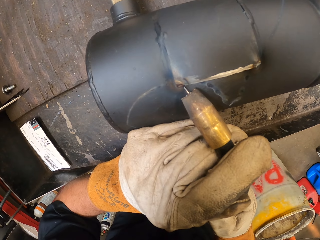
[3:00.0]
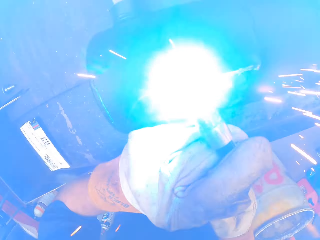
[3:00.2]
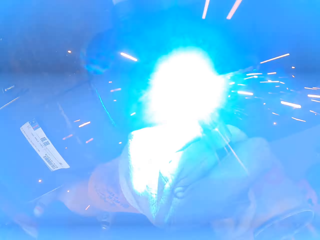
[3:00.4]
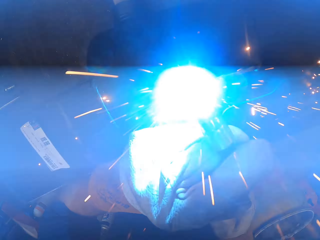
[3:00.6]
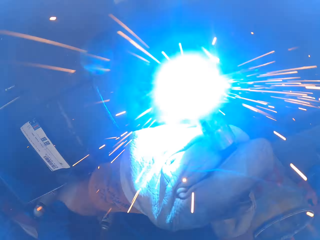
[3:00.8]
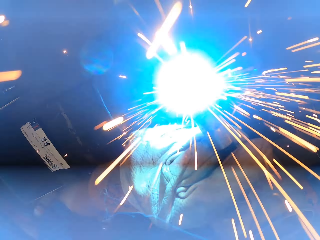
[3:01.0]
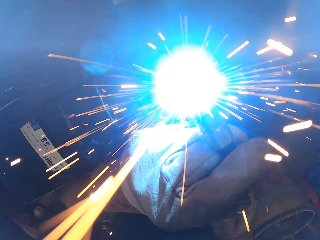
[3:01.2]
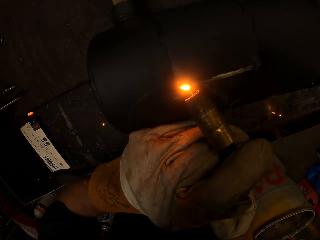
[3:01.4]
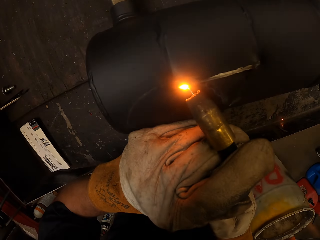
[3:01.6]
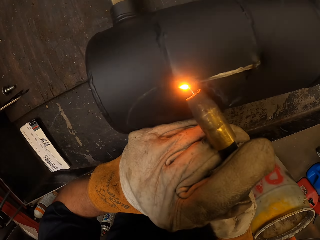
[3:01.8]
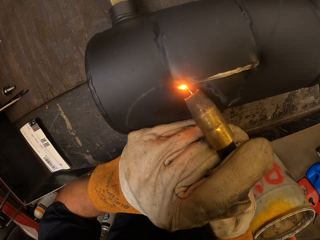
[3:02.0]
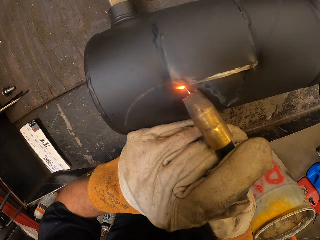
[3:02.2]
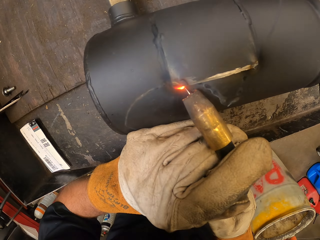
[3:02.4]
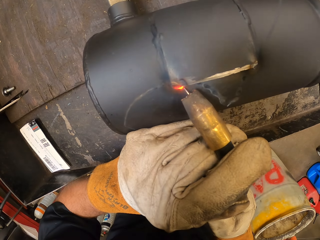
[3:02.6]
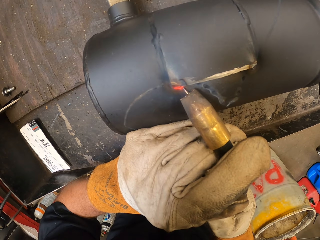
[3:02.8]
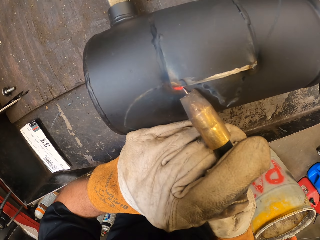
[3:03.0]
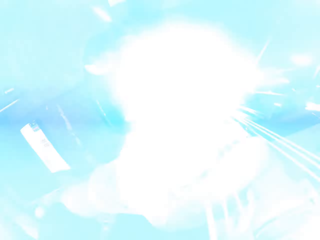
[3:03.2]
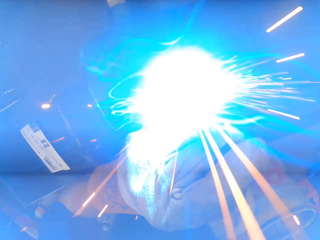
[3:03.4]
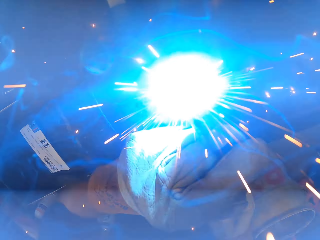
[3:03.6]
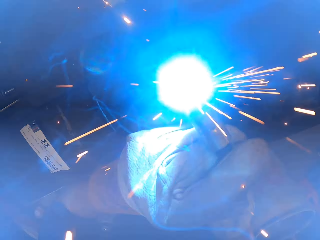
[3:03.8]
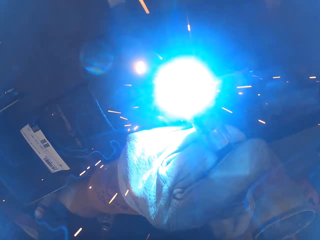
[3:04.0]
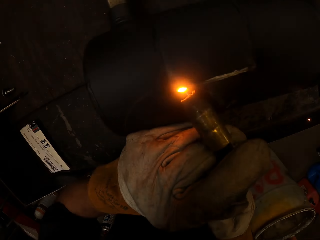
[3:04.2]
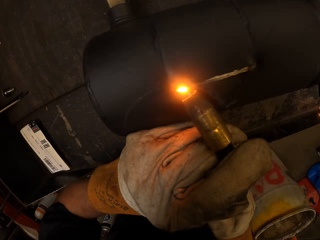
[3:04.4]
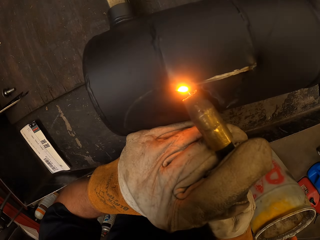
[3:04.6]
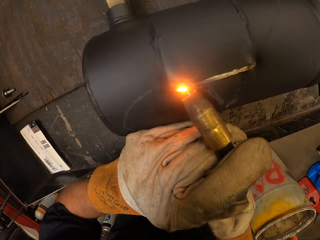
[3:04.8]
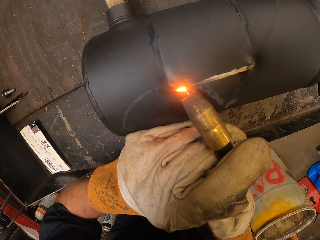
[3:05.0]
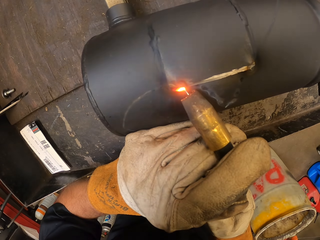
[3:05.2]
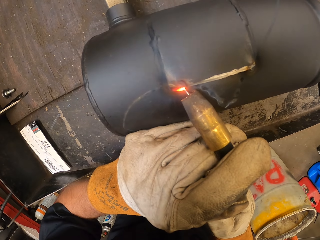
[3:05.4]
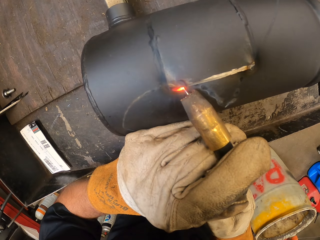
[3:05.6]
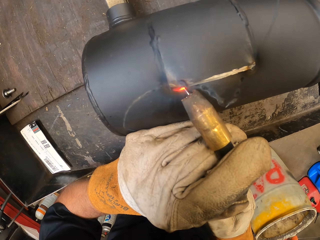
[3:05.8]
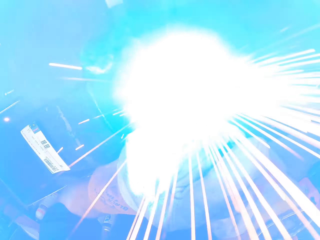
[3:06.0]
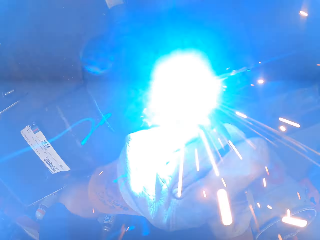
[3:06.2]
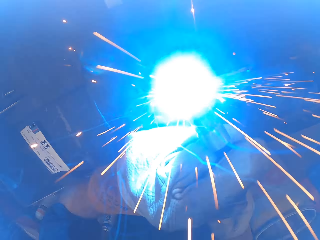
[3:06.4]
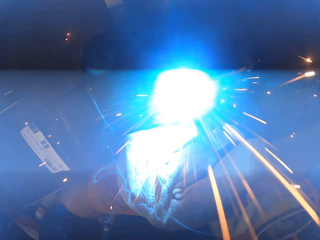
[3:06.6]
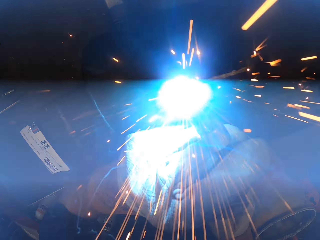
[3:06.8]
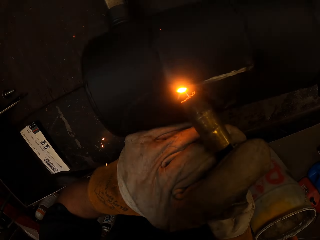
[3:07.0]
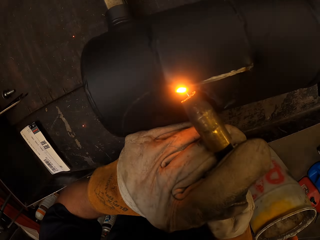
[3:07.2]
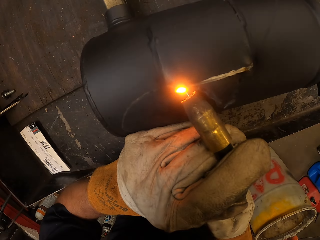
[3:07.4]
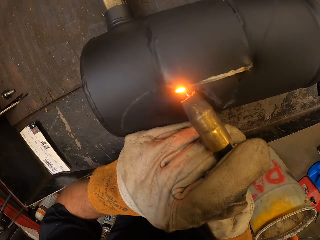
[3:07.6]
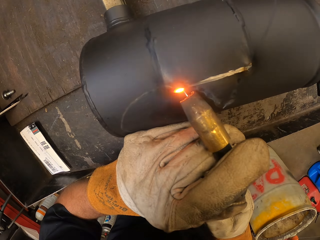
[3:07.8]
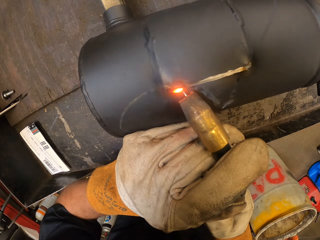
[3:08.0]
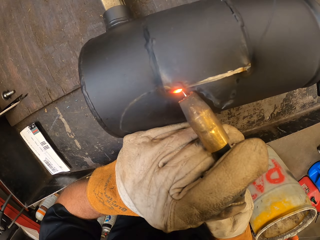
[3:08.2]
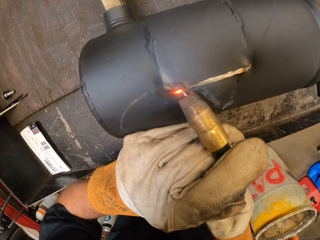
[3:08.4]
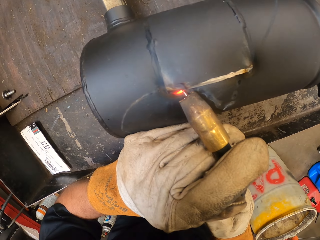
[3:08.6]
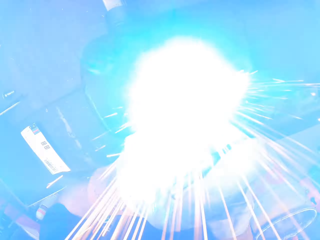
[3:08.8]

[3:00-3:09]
The camera wearer solders a metal.

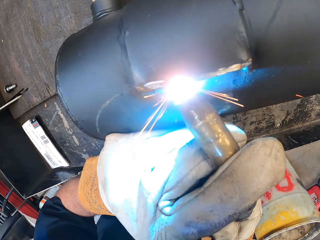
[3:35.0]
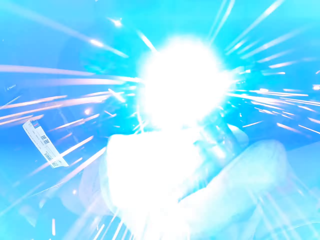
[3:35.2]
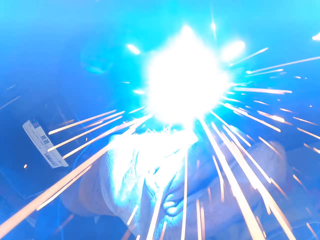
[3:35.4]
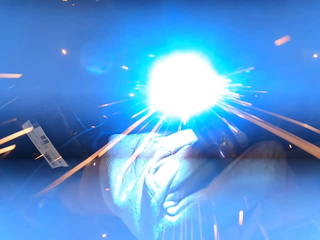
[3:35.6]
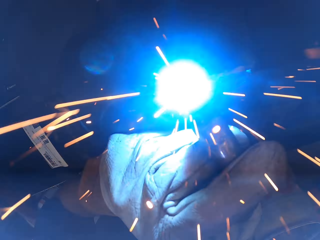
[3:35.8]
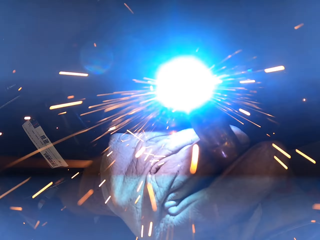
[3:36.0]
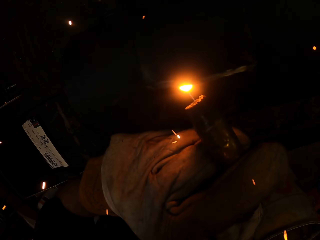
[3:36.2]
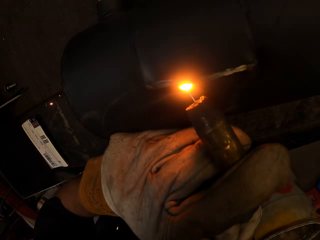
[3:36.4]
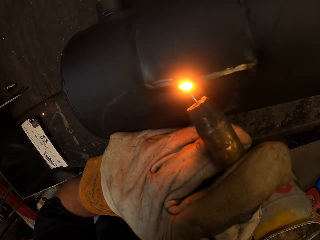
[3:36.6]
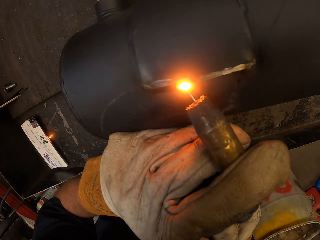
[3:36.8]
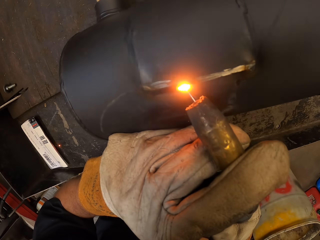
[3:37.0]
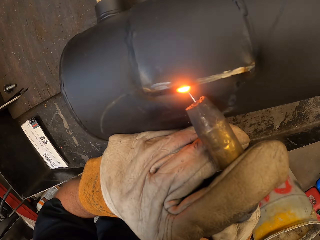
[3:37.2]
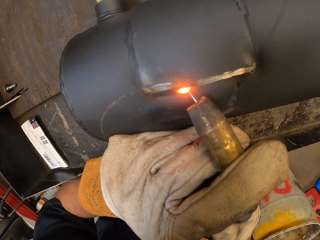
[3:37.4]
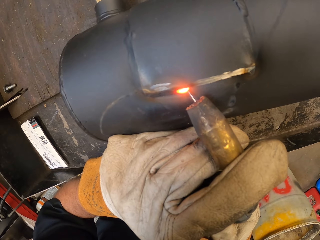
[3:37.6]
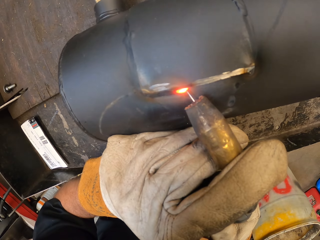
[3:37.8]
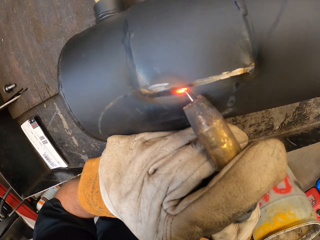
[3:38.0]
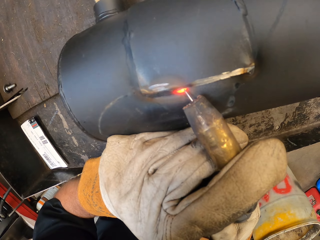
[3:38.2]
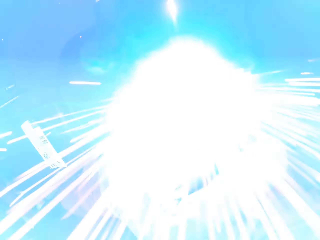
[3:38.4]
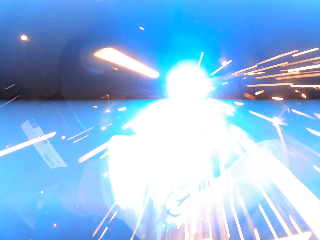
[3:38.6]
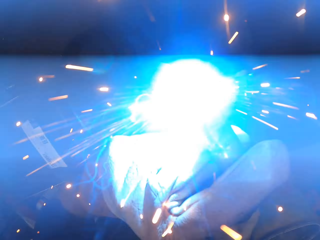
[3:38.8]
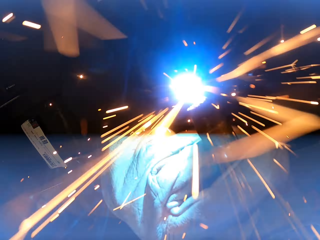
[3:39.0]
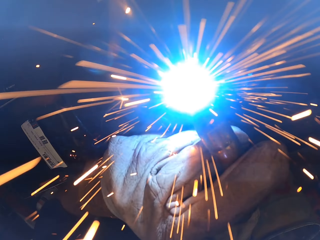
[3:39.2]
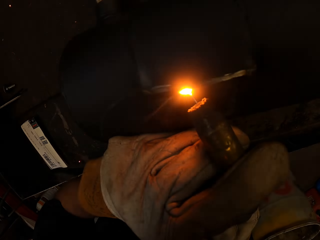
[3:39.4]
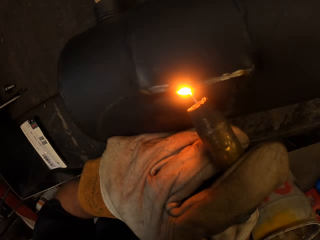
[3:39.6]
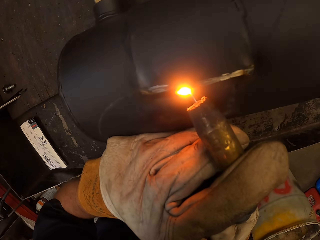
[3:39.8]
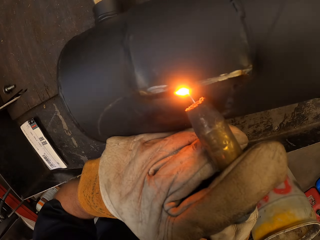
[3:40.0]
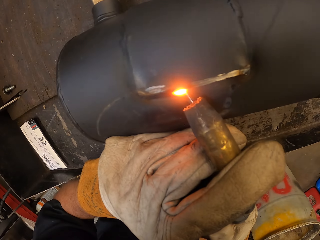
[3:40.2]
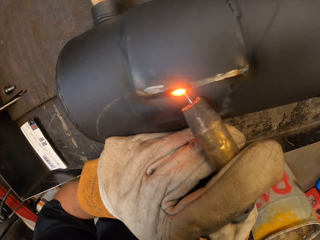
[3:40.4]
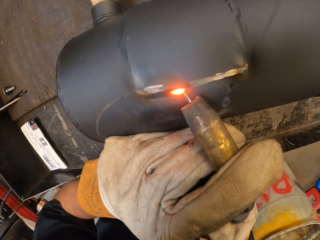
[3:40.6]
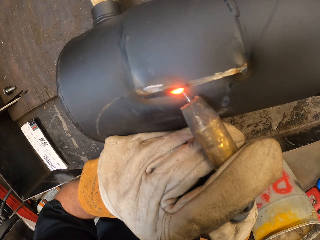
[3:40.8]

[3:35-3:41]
The camera wearer holds a solder gun. They solder a metal.

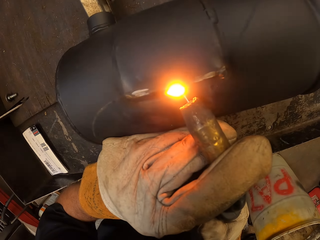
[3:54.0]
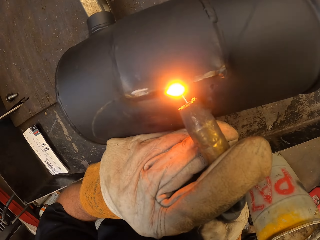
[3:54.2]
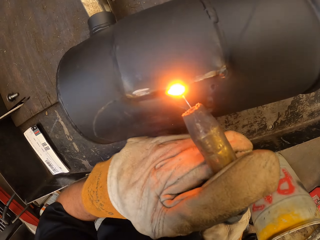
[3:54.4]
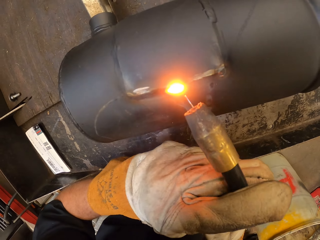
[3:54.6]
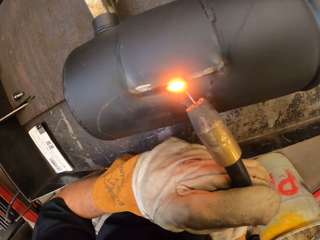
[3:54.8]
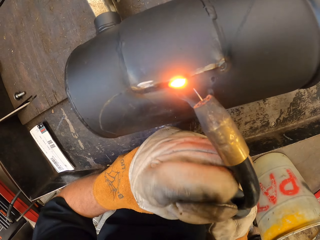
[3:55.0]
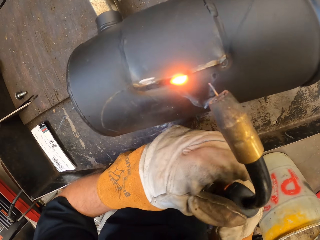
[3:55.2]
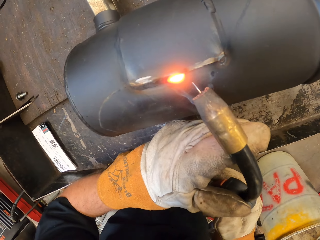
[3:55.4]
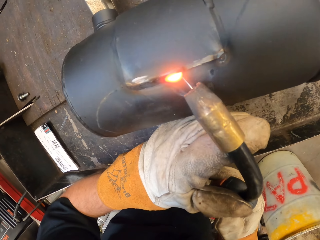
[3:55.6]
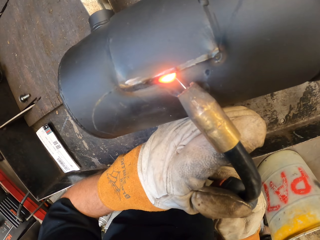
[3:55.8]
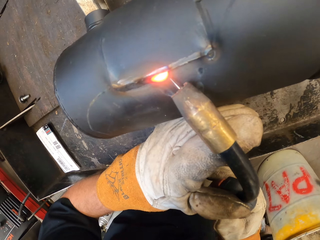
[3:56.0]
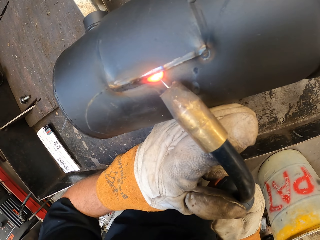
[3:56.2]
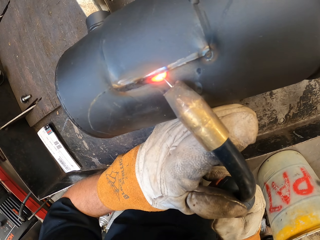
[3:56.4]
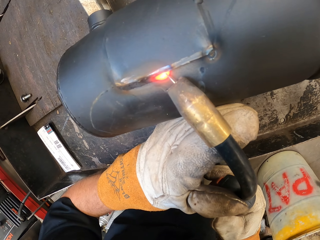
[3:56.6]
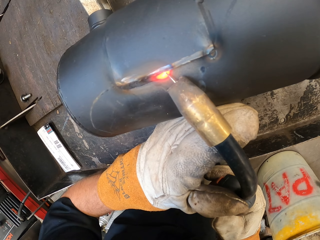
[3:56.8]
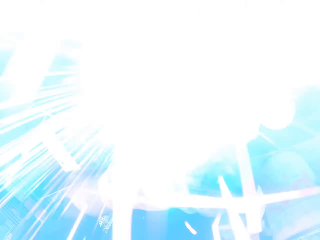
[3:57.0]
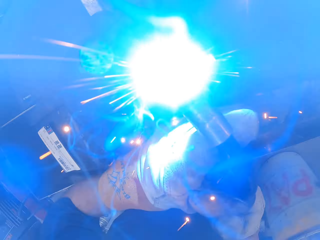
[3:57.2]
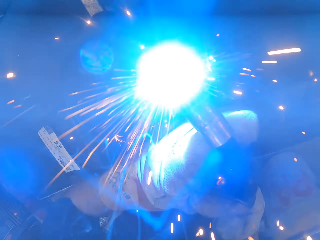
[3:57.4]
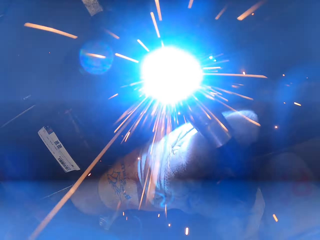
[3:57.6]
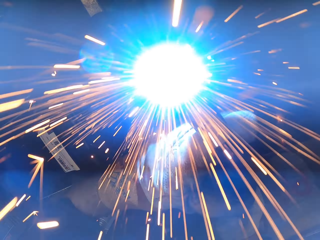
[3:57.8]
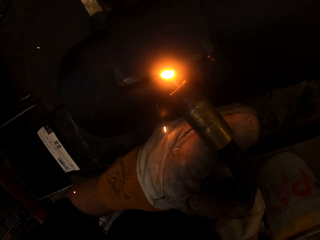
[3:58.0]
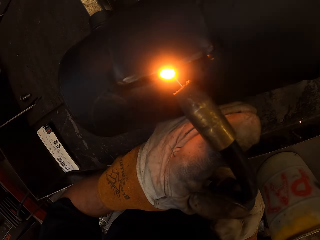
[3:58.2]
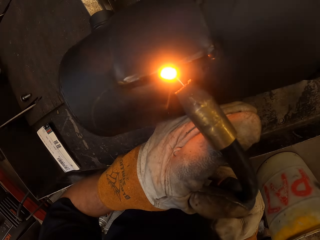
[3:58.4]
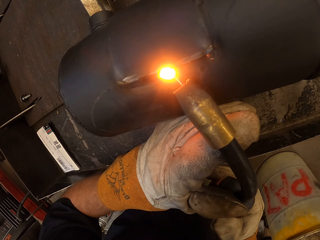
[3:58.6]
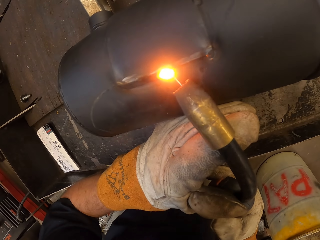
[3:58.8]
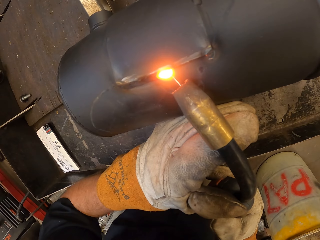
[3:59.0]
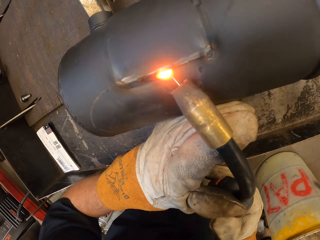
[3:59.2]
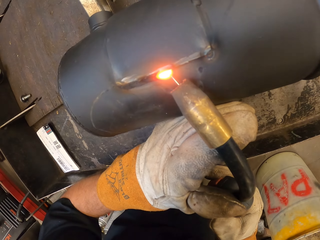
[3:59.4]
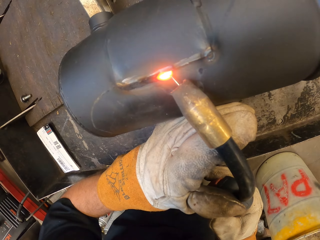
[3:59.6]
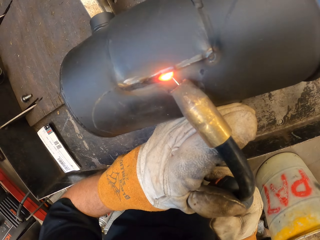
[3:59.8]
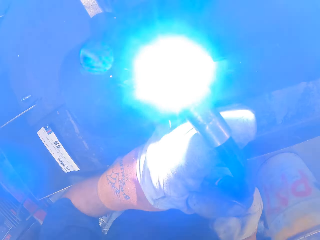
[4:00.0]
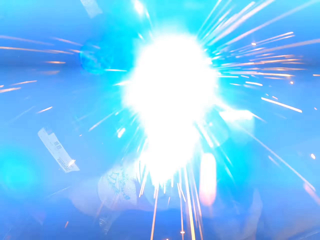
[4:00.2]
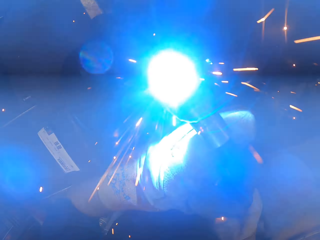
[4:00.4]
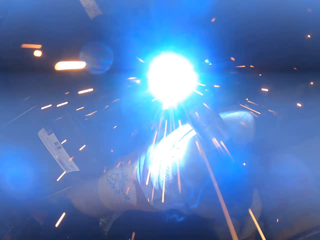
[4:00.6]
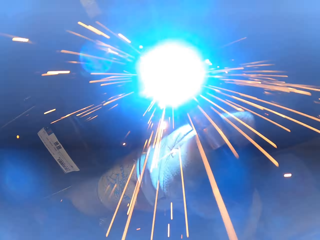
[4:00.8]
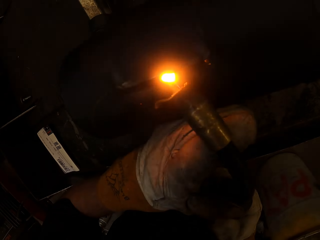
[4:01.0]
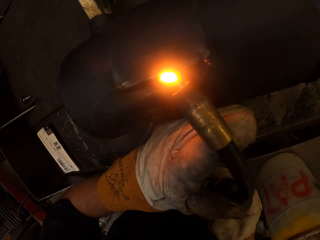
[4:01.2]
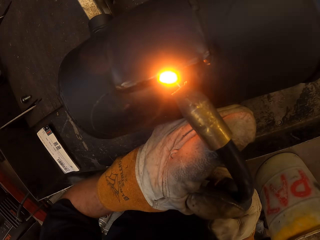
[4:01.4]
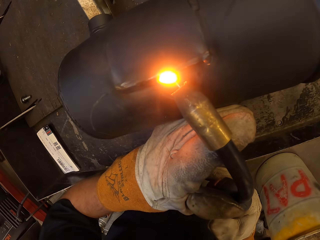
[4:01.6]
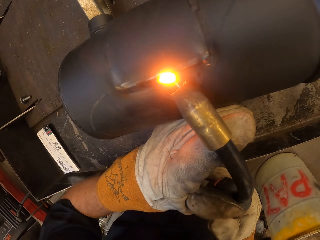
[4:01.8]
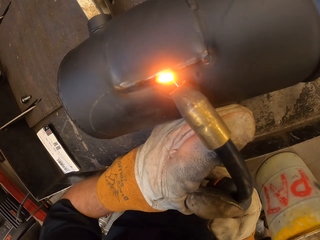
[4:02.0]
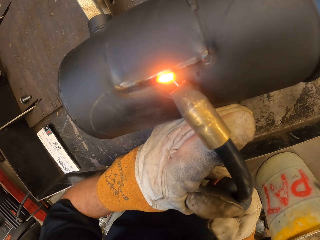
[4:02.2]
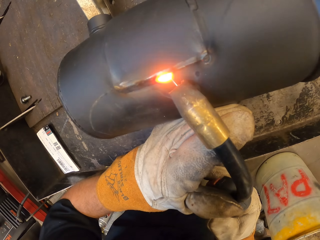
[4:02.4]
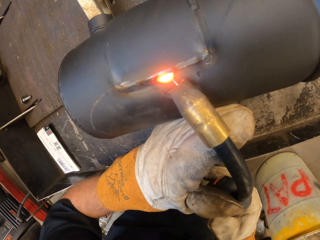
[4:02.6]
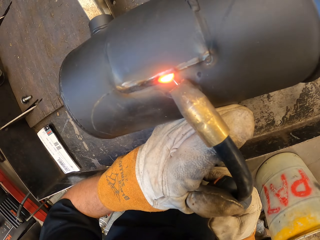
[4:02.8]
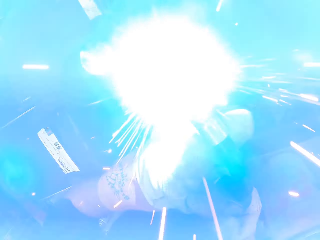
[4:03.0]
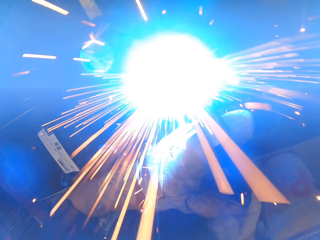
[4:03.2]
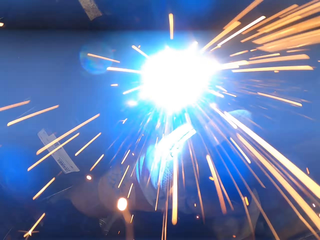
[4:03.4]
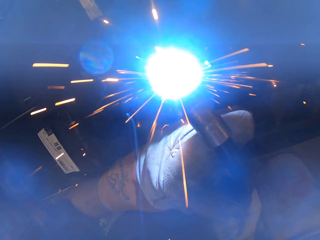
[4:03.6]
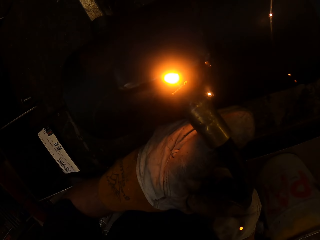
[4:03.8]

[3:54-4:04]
The camera wearer turns to the side. They solder a metal.
